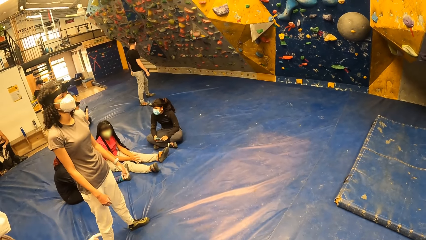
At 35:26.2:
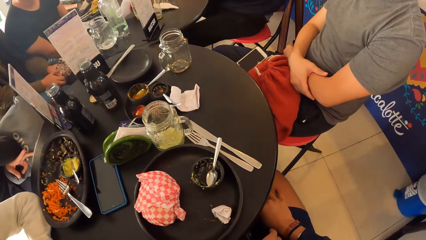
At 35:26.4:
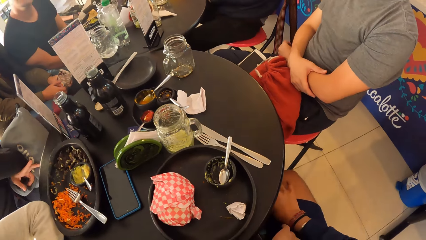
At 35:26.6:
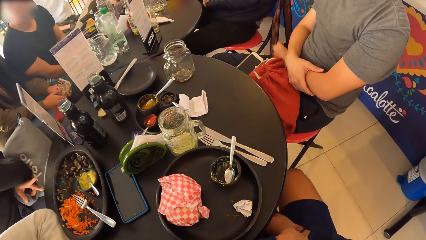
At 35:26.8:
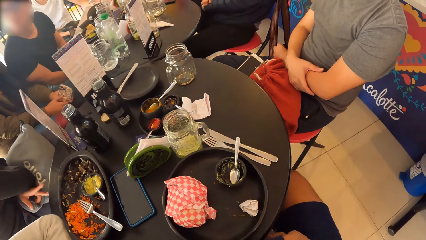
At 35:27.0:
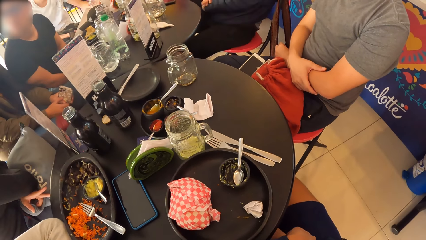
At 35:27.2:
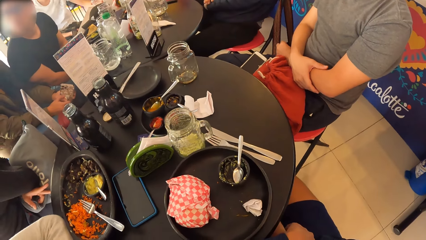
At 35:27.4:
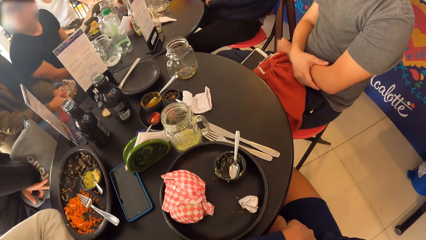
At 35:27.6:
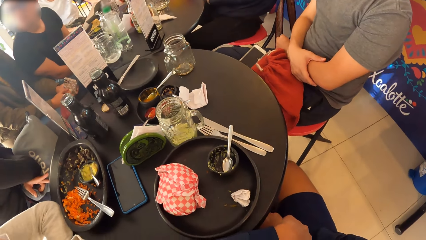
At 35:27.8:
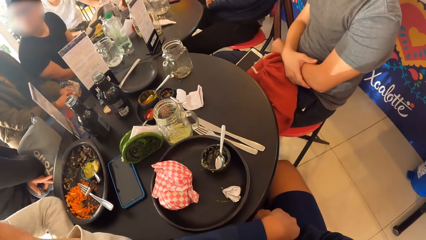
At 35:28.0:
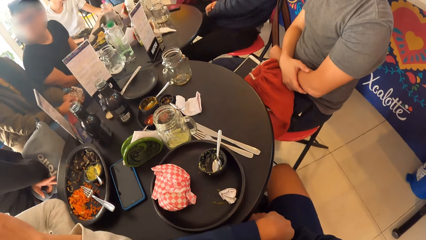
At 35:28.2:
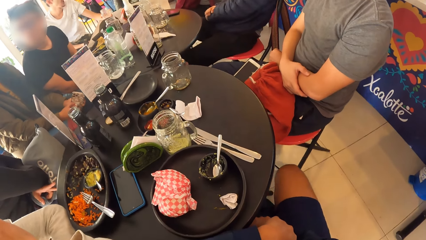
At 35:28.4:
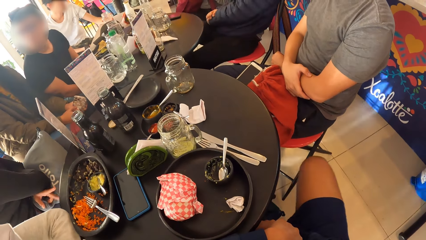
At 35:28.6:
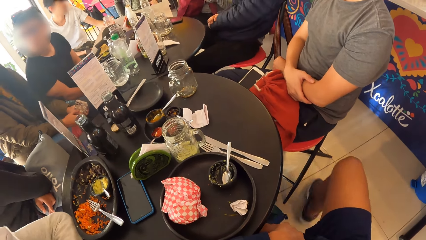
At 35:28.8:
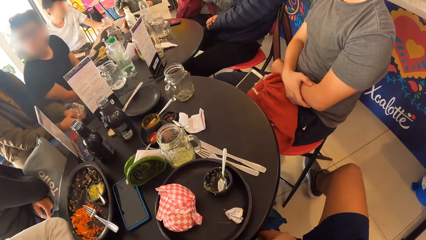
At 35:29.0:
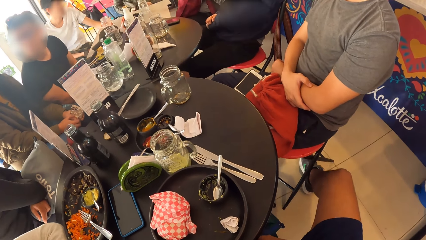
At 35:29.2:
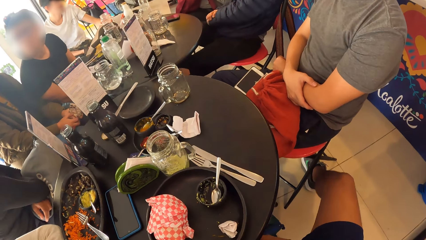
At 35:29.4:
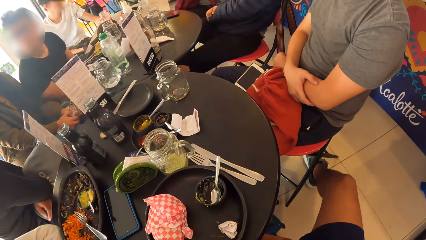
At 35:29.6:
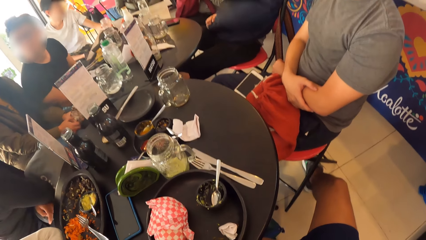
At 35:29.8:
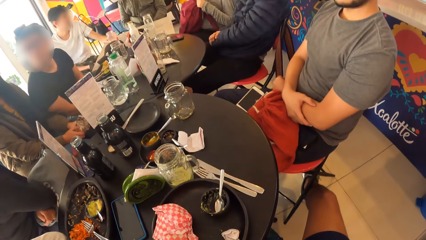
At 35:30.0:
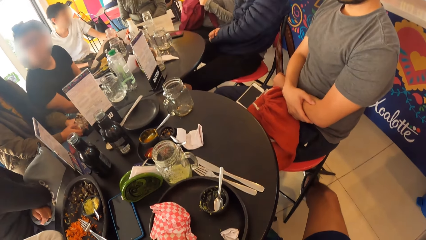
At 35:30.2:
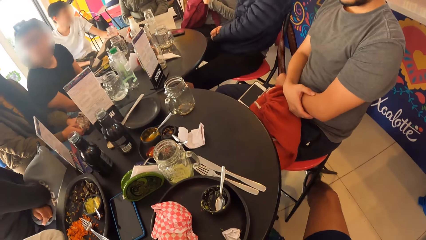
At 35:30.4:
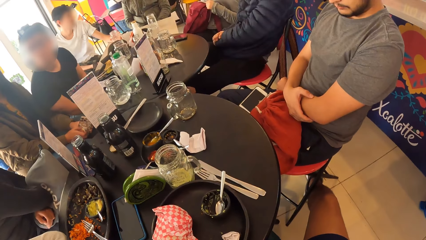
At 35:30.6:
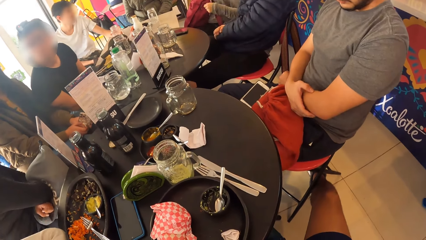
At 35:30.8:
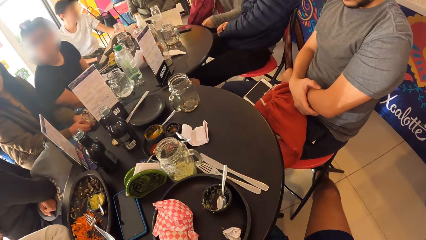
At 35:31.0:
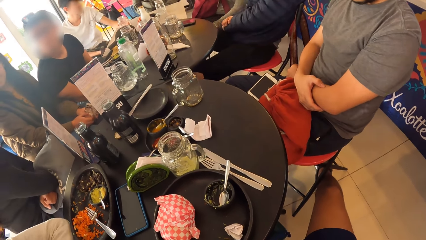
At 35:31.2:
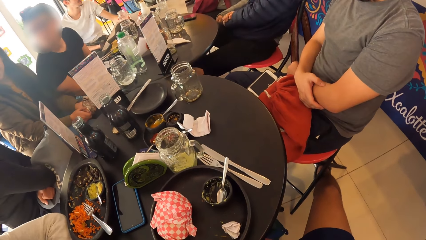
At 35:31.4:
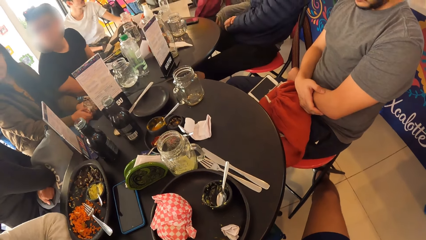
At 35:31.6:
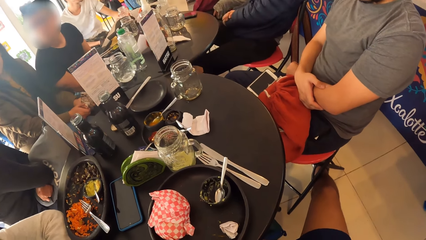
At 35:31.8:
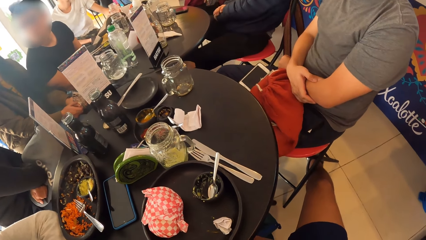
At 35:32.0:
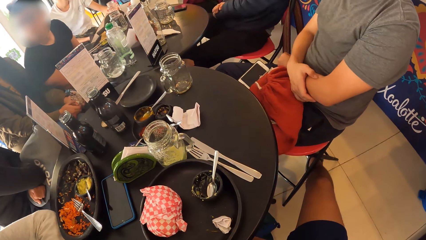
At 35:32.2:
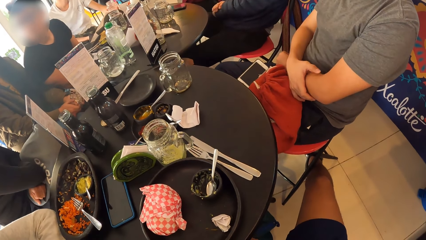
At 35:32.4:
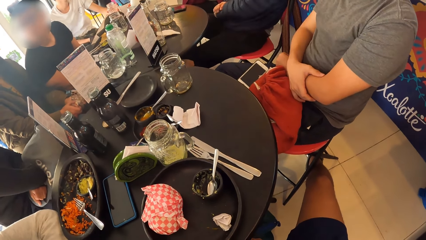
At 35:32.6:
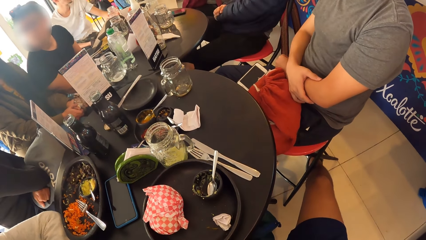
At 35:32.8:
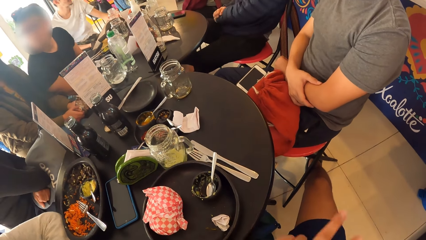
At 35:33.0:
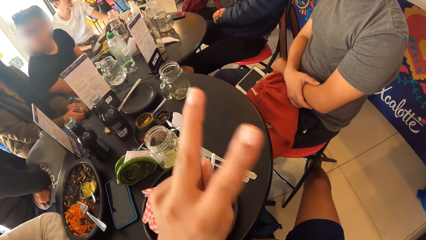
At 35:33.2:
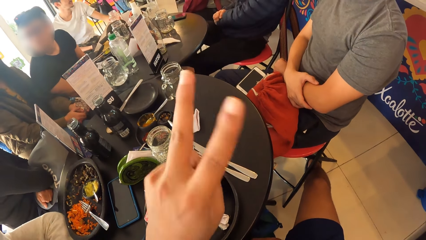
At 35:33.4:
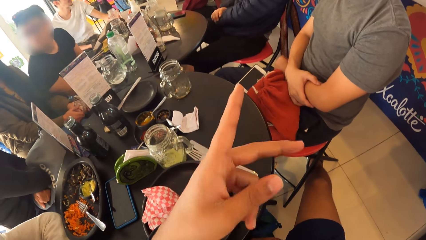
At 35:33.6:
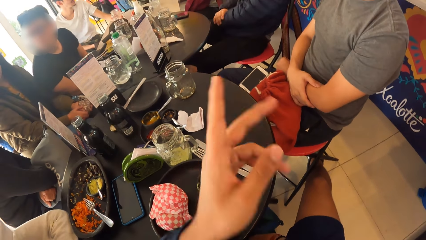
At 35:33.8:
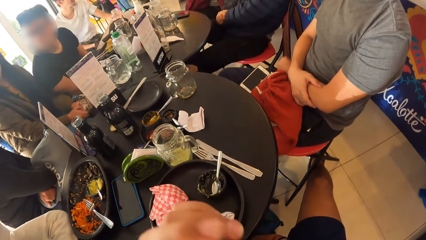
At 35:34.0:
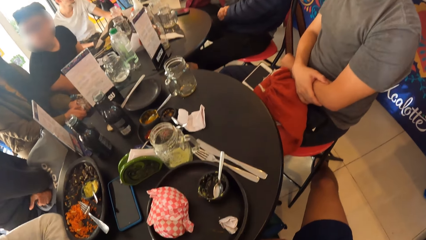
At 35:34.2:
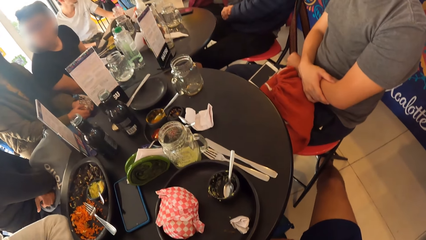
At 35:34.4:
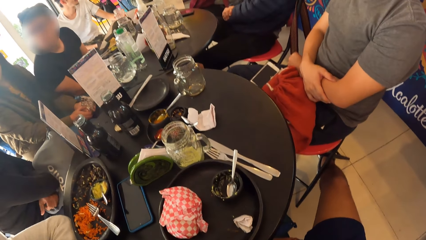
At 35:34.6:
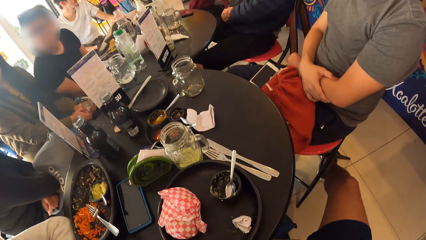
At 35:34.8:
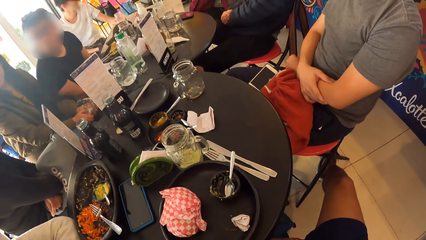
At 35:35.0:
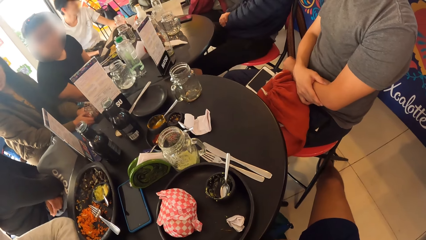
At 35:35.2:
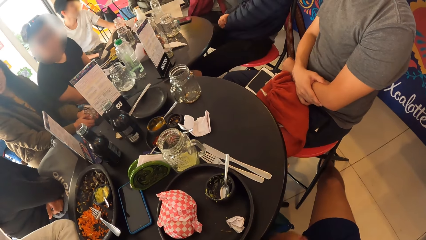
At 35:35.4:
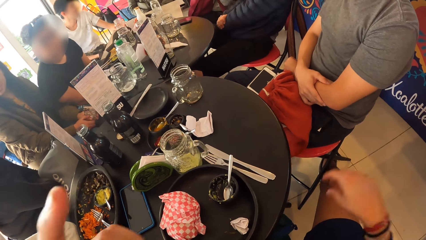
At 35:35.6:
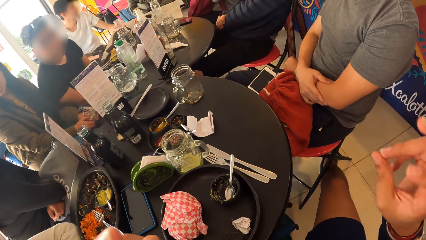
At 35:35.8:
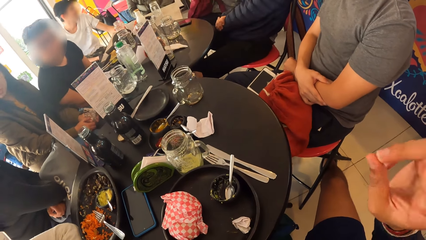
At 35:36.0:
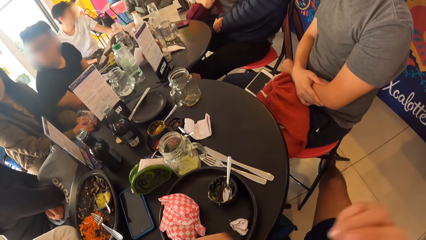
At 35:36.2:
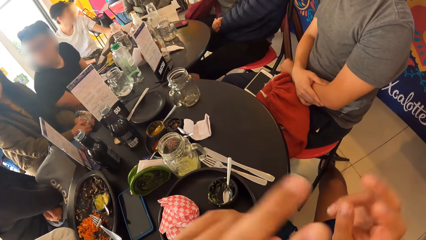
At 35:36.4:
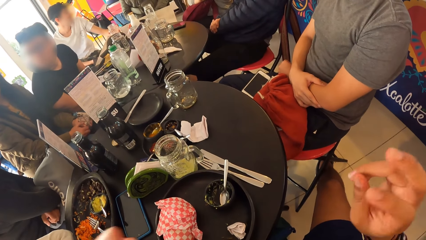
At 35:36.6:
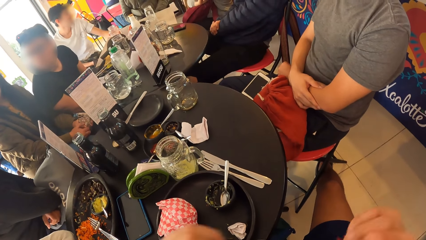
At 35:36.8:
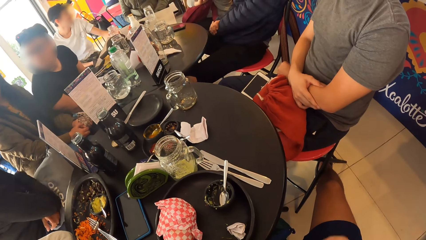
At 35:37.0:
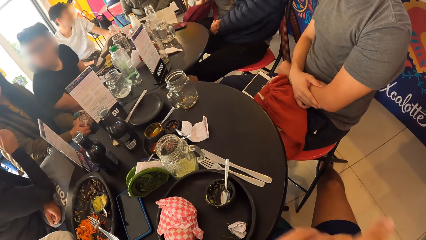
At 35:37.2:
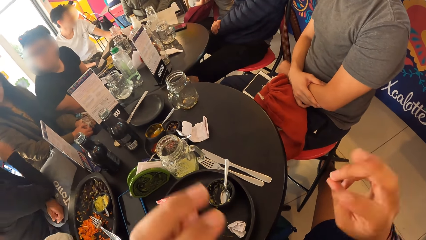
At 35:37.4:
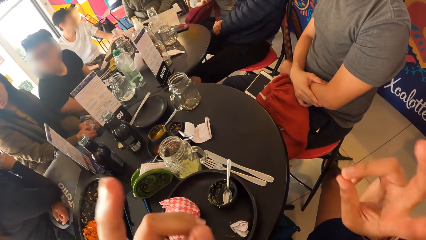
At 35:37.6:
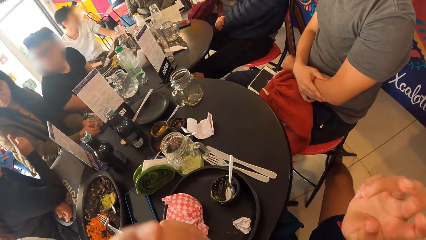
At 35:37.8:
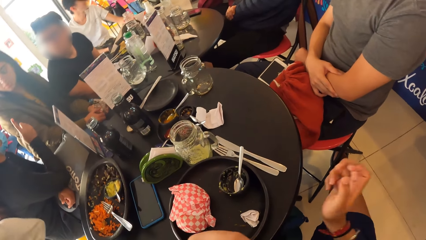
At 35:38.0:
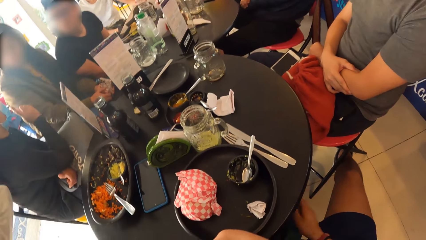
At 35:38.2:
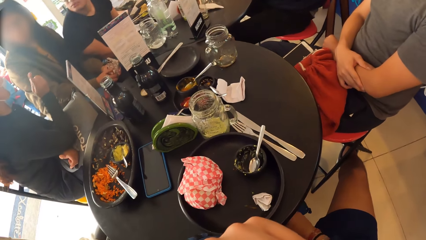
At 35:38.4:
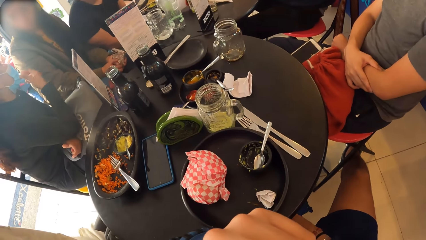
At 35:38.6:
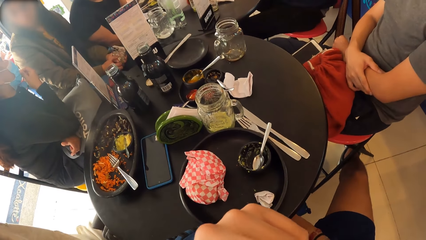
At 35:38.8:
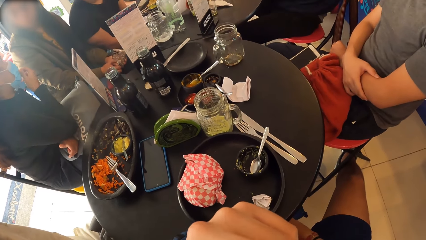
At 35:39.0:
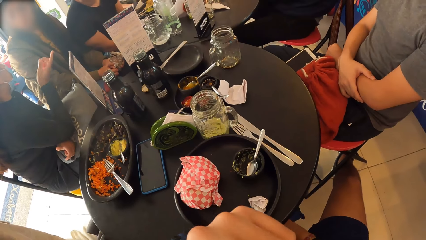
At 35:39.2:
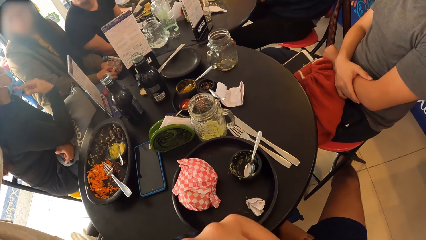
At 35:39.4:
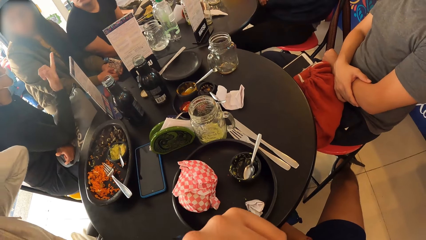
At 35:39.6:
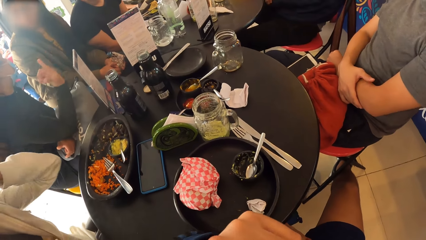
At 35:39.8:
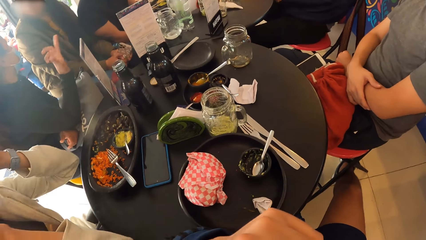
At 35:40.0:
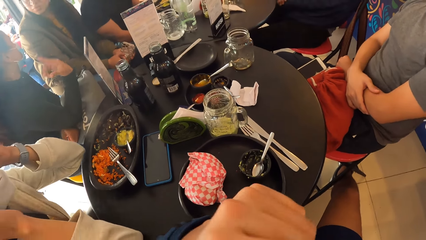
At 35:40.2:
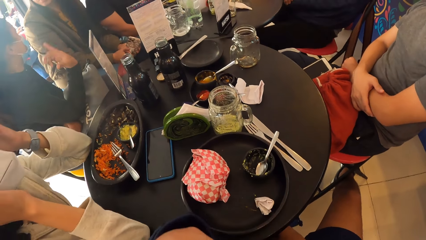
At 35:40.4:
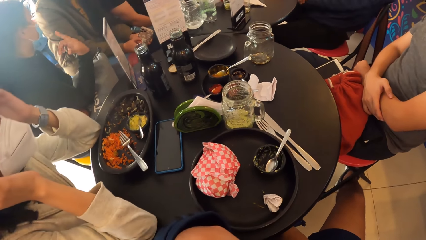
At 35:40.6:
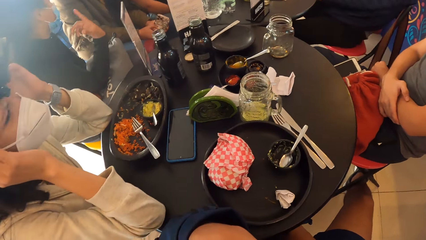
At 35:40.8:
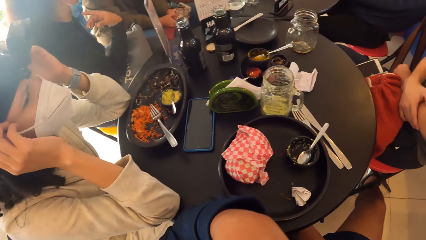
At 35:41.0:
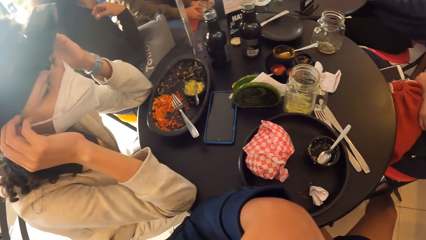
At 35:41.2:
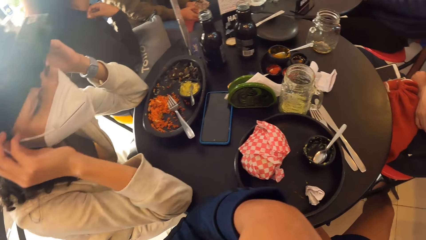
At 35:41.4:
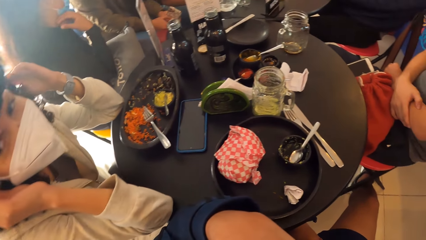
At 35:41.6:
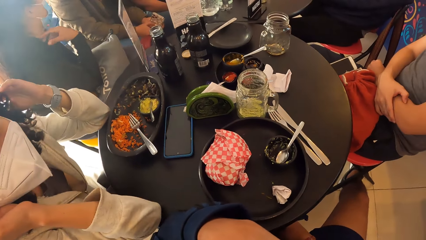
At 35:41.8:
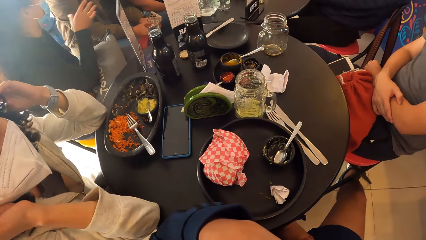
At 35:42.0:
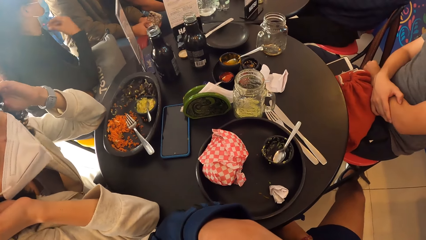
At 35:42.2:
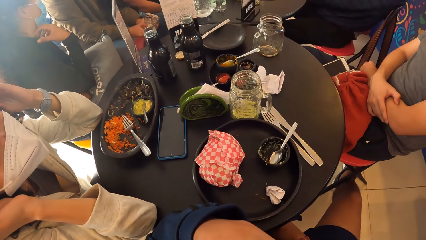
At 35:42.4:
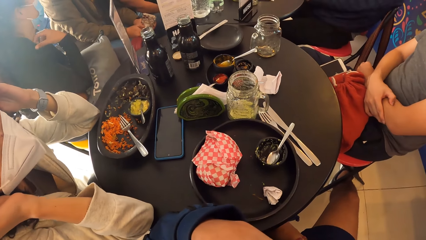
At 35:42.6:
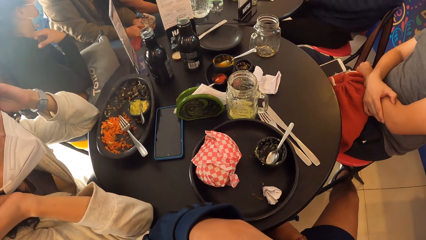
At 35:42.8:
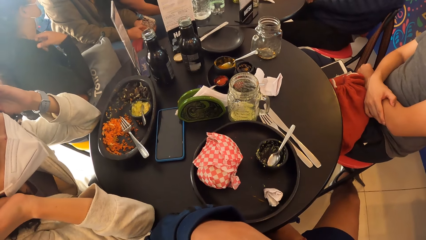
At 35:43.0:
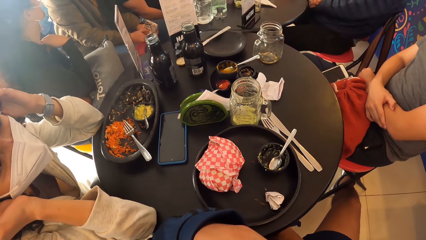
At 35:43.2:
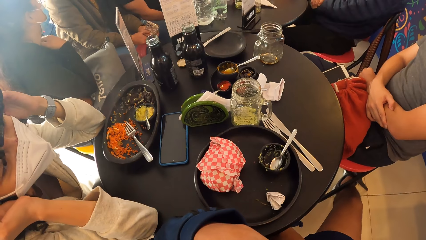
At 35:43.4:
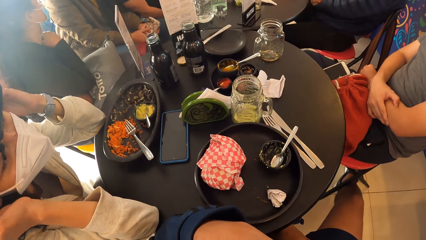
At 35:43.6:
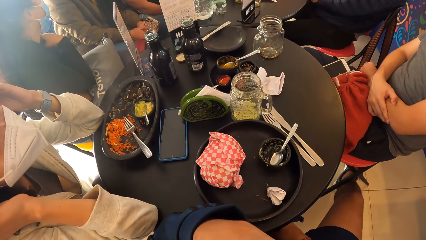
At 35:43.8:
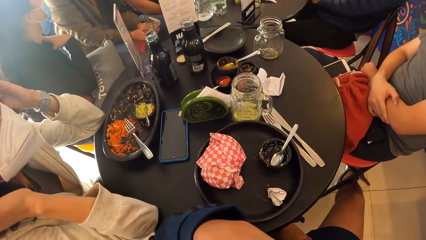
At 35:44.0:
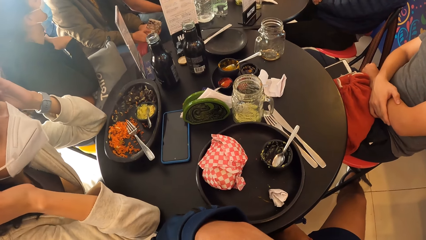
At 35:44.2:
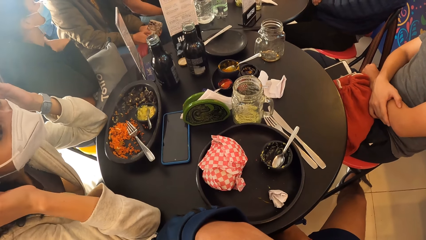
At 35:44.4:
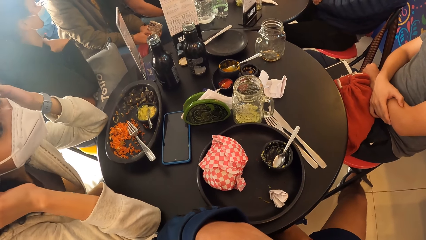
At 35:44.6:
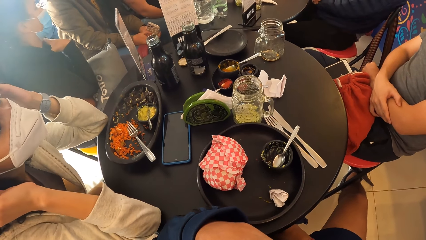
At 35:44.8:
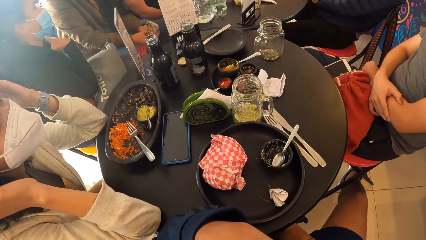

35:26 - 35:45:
The camera wearer looks at the table. They show hand gestures. They look around the table.
